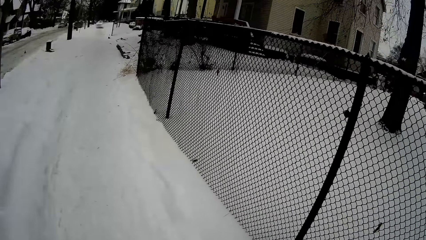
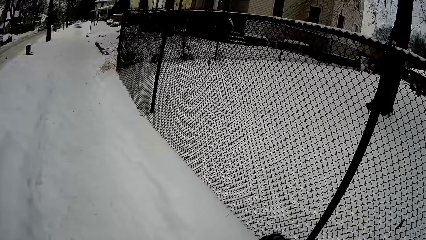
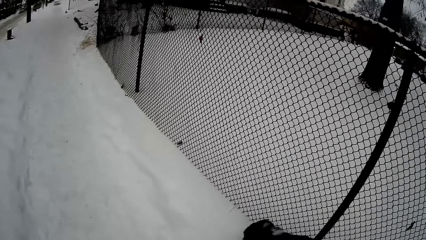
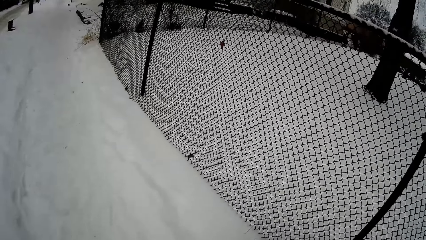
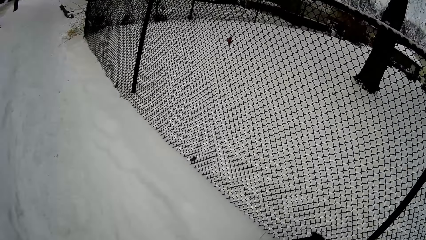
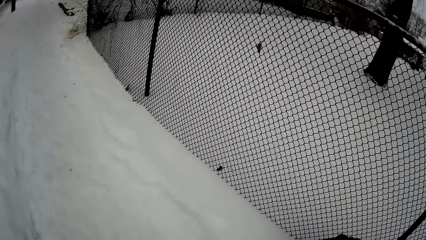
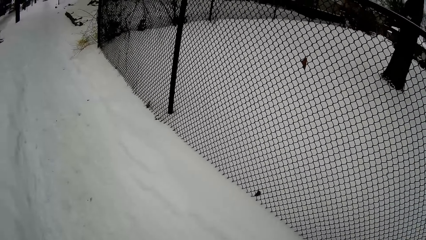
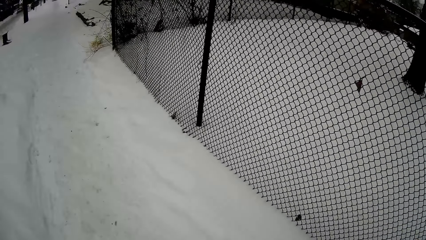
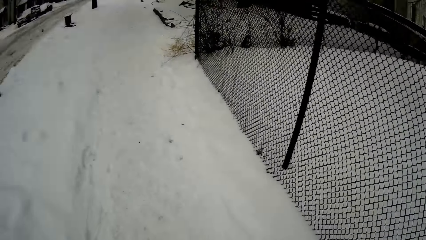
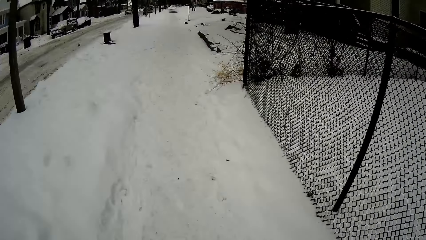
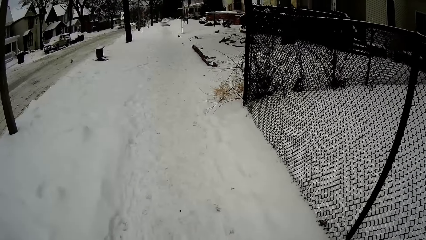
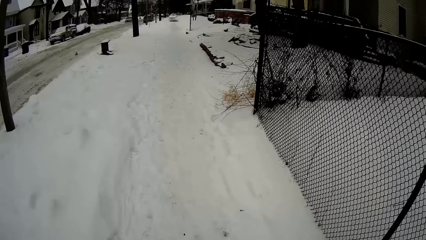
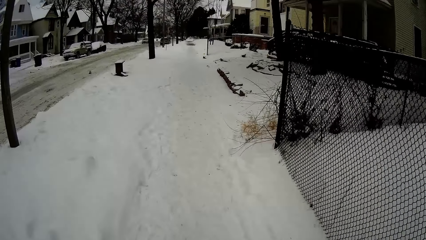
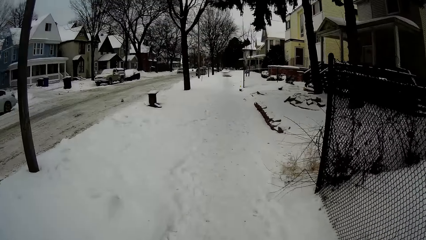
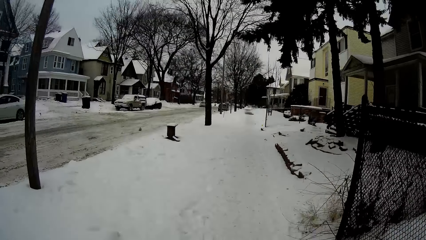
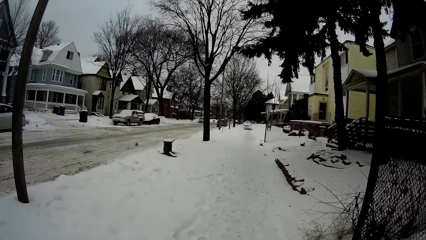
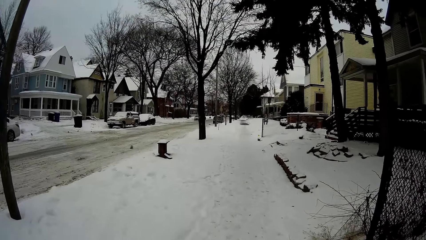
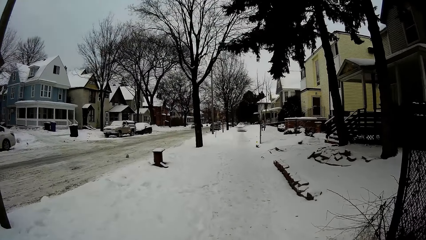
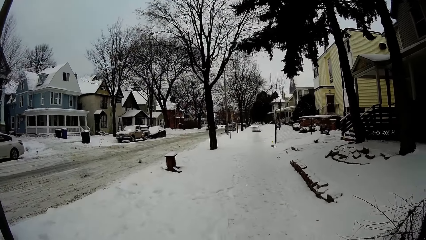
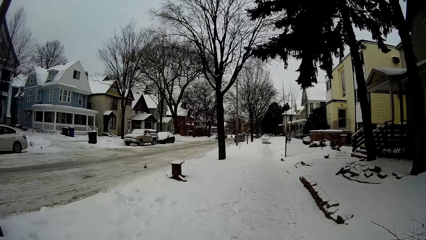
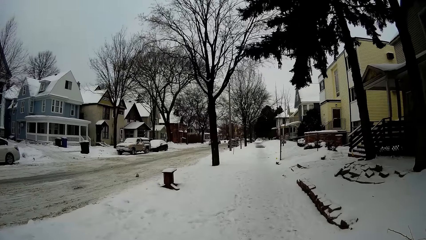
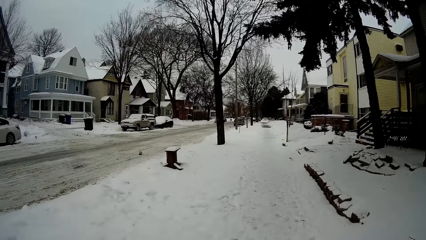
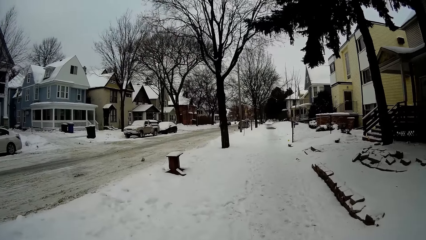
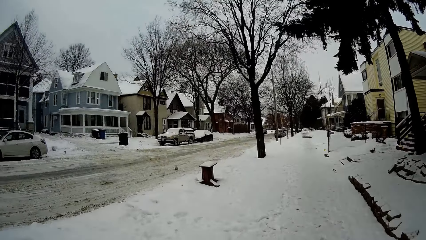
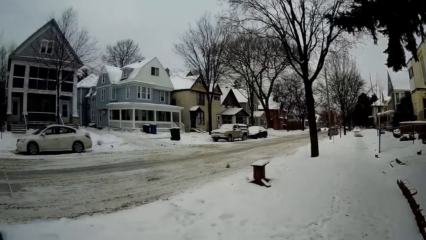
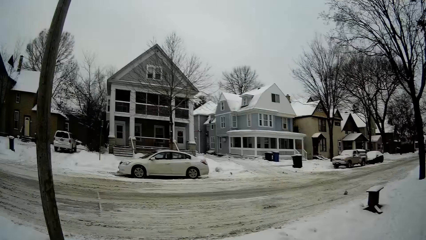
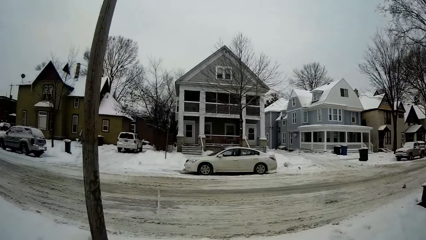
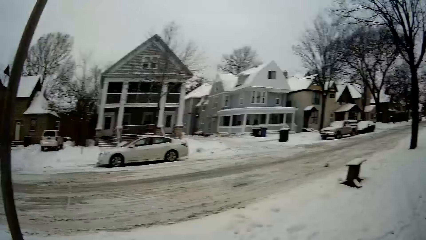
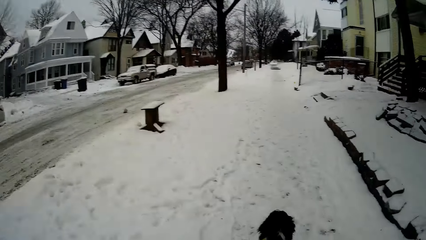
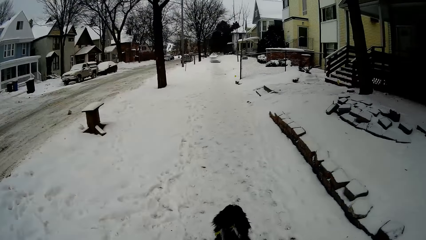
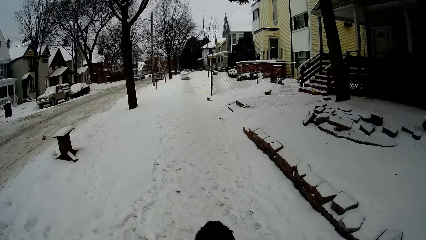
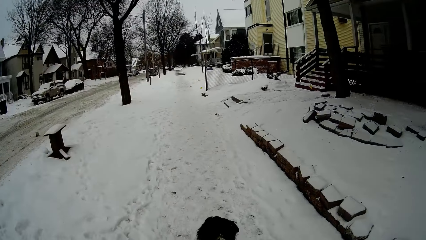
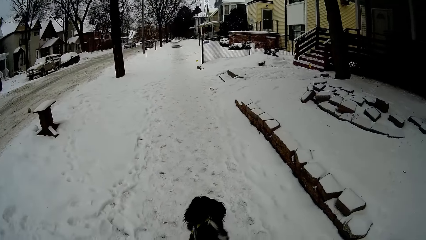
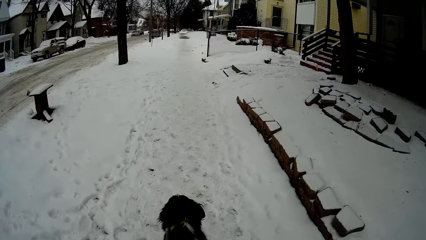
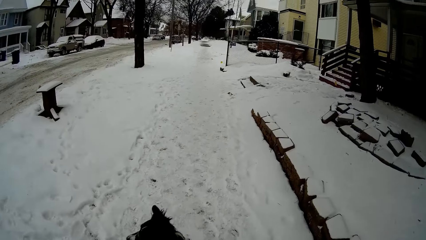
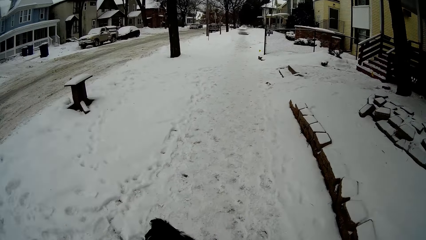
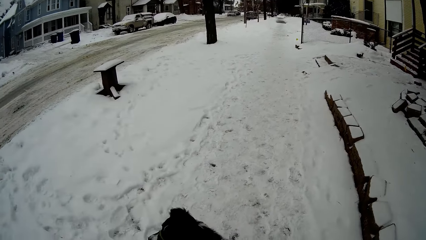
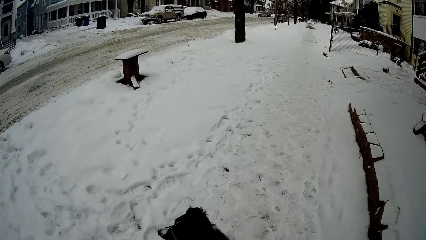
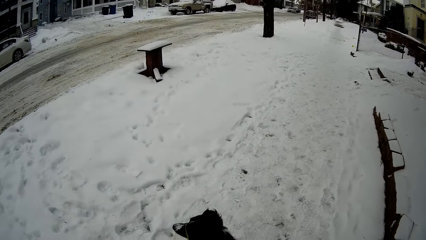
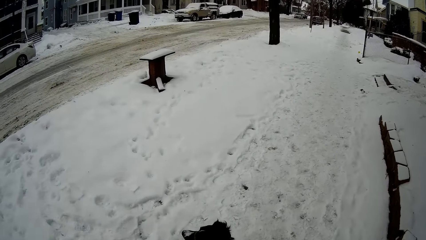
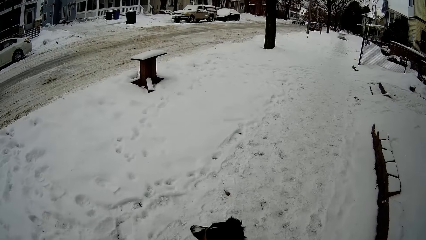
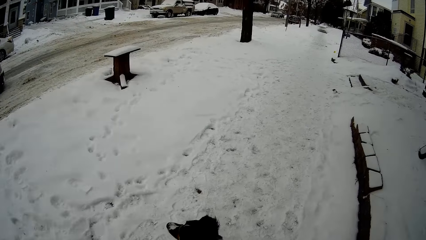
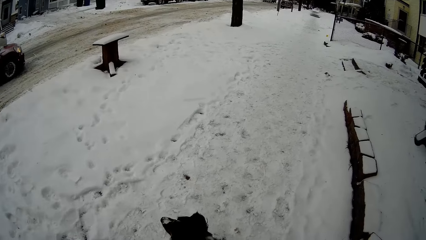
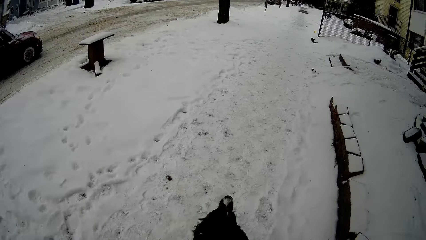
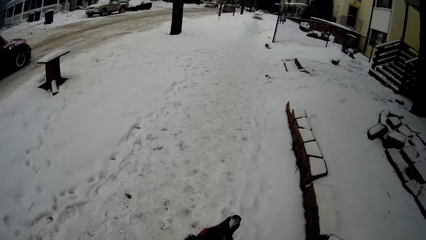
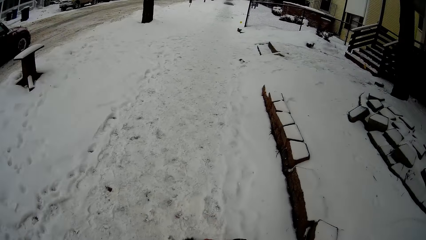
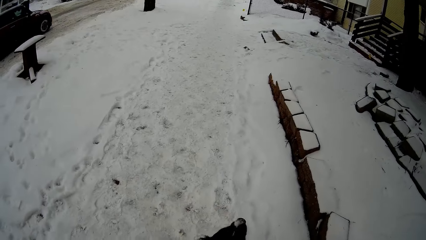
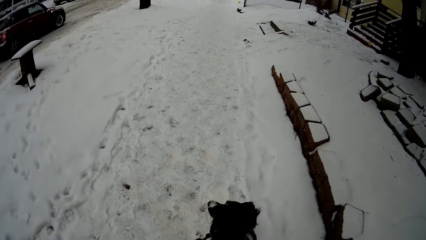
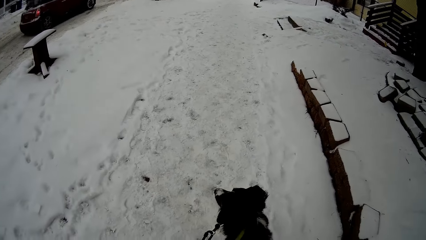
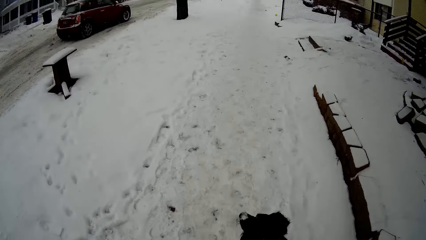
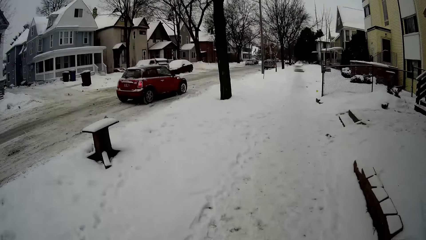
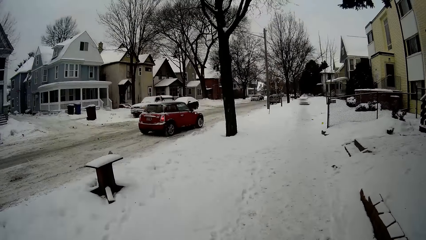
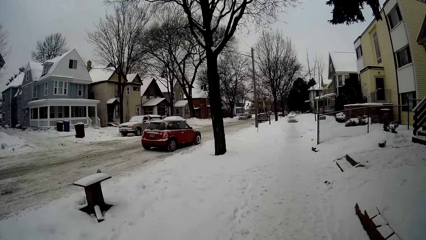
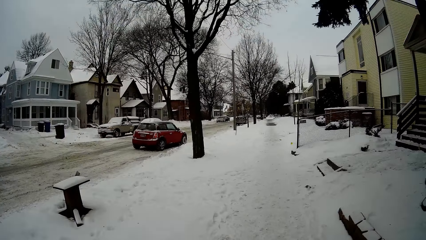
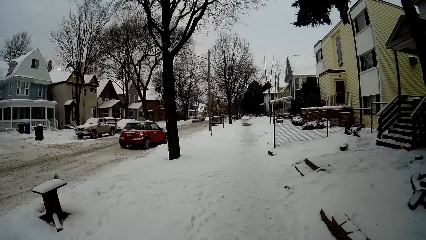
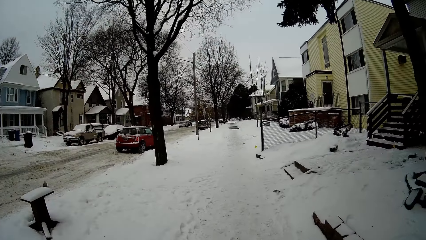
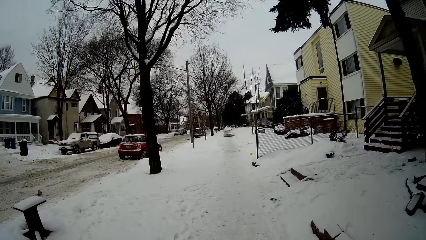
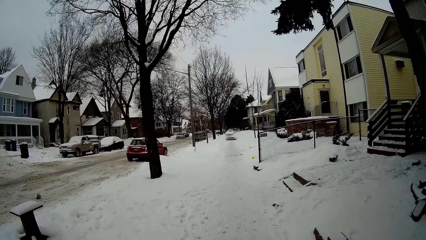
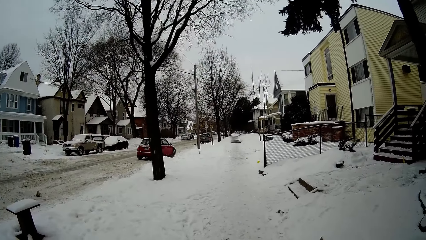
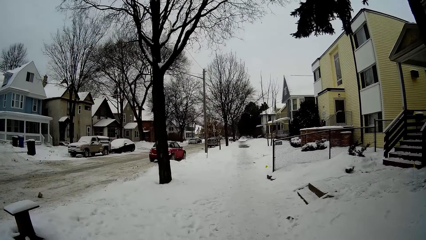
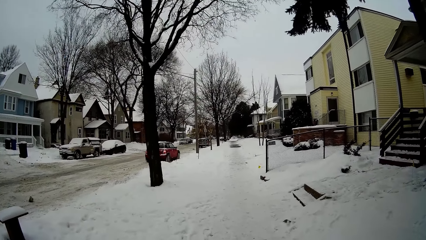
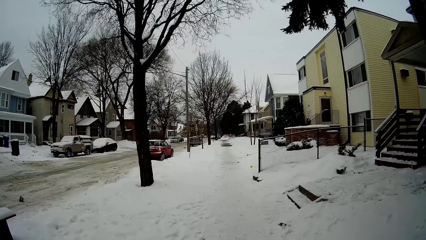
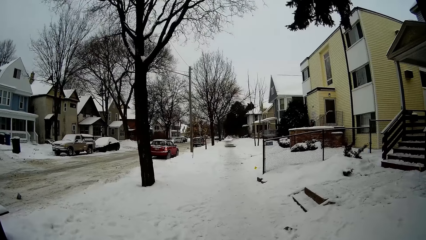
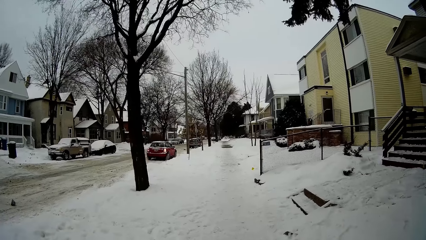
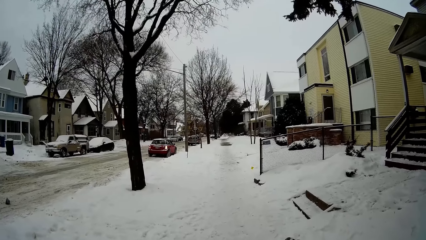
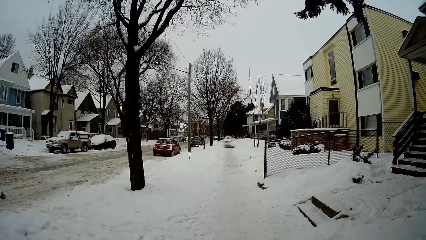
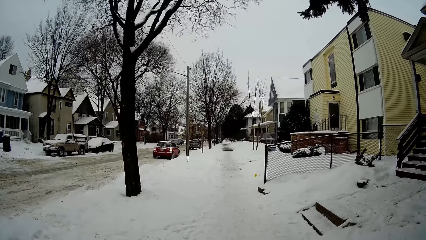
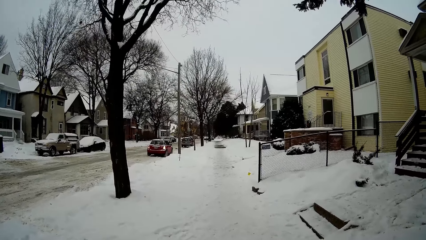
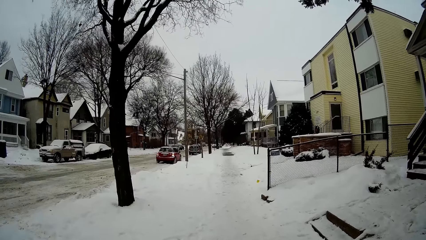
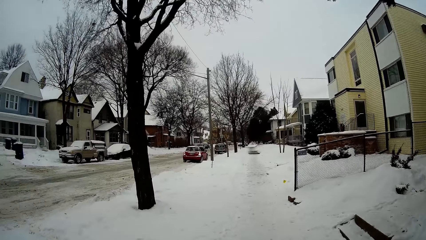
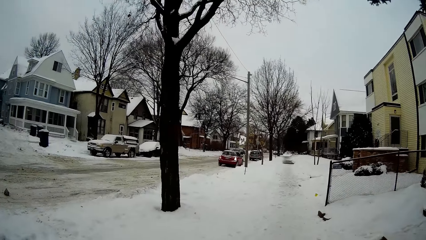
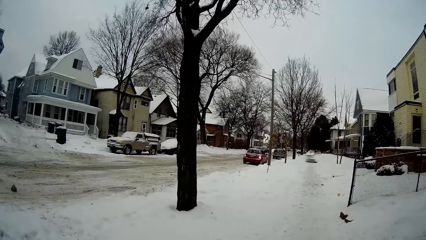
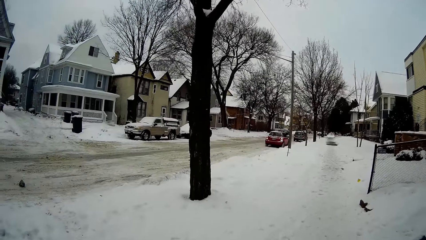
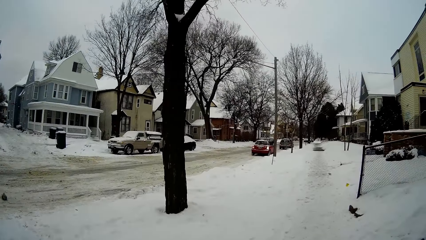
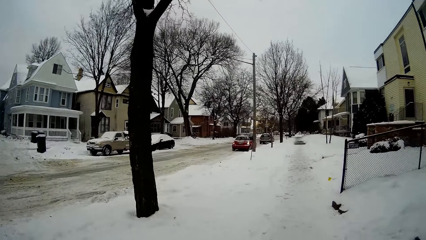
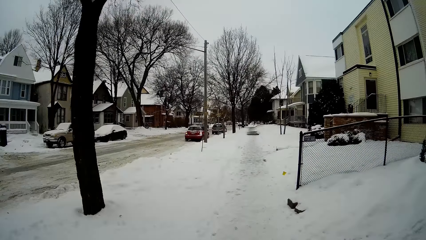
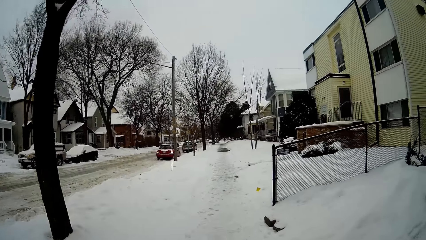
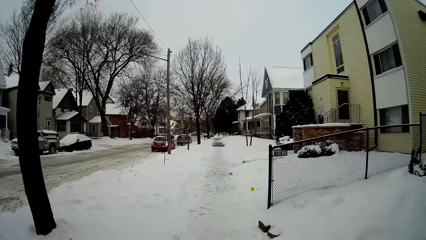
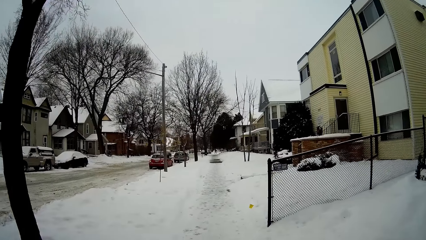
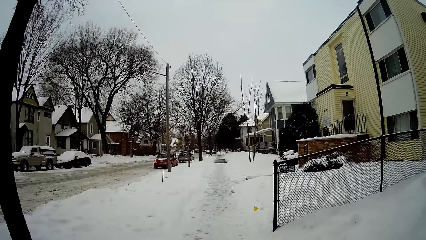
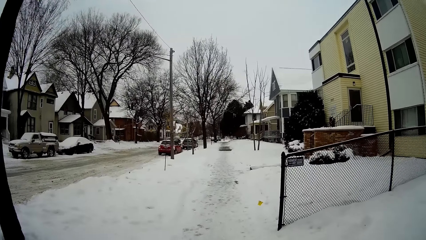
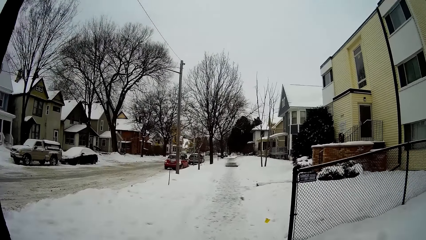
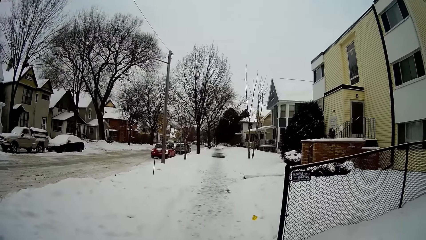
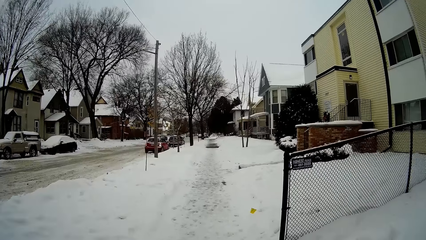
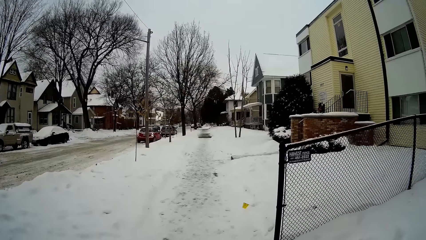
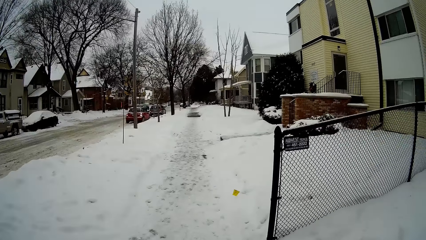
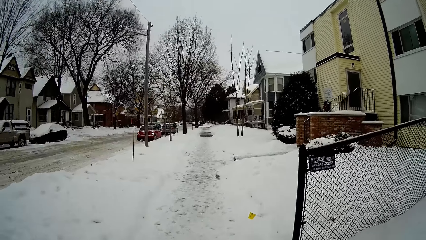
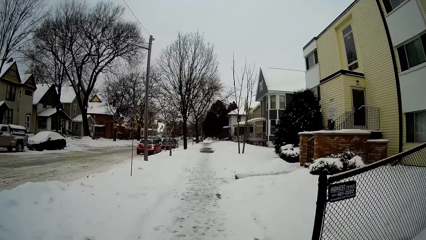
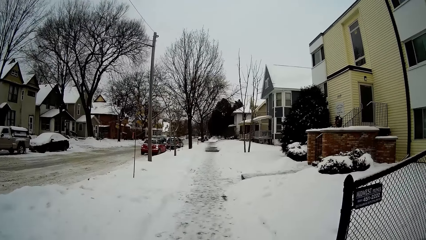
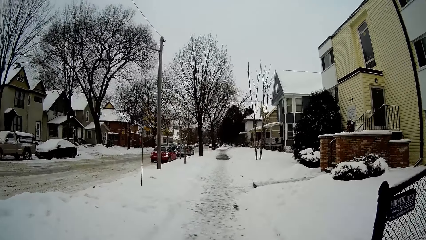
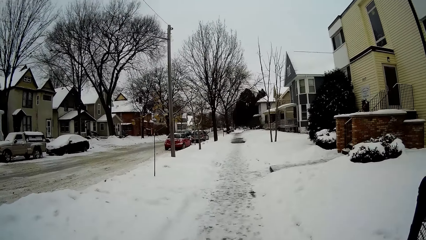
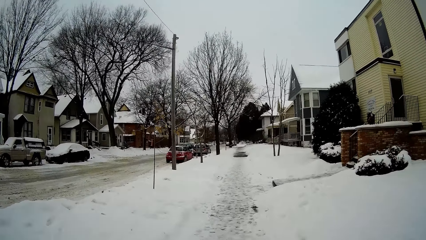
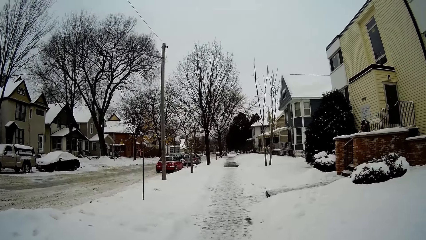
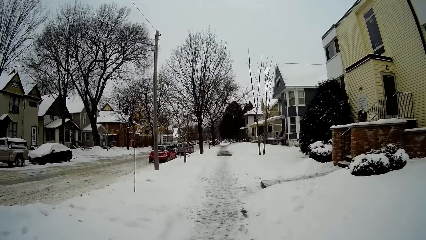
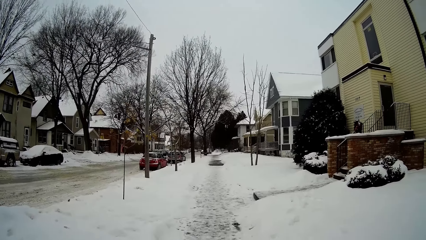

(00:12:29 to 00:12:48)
The camera wearer looks at the car passing on the road.
